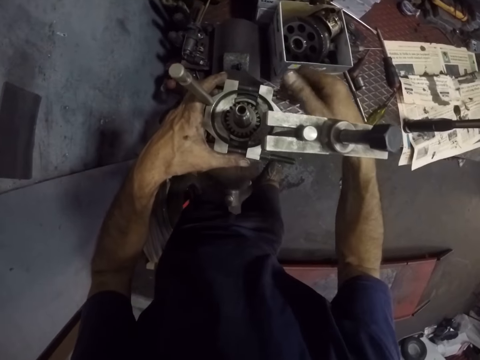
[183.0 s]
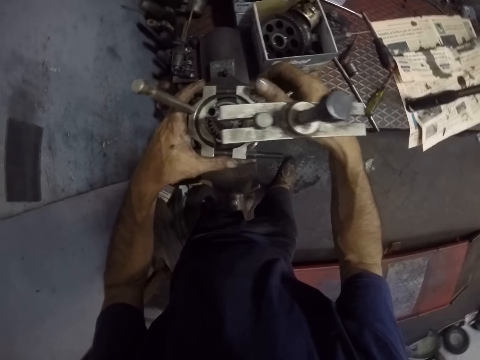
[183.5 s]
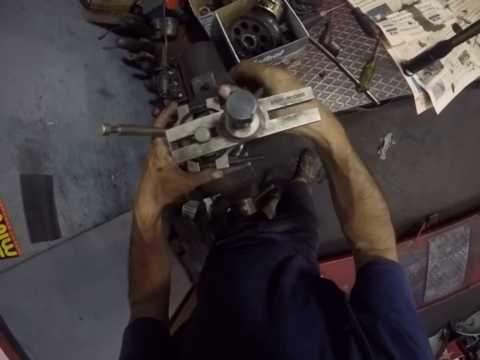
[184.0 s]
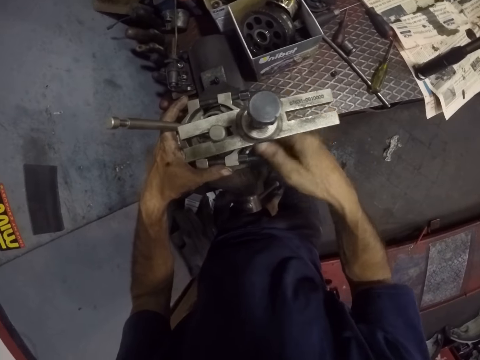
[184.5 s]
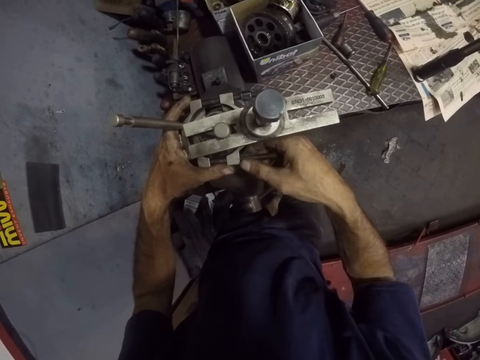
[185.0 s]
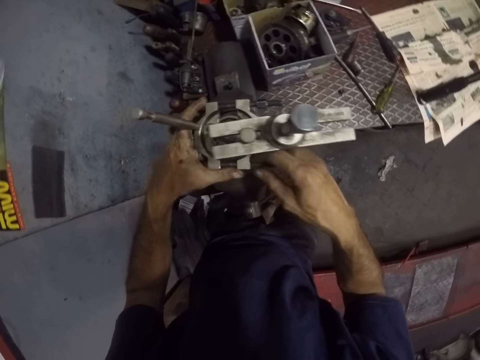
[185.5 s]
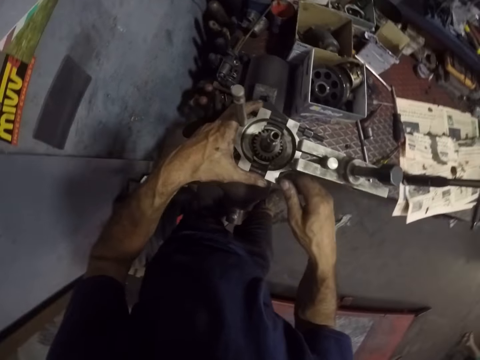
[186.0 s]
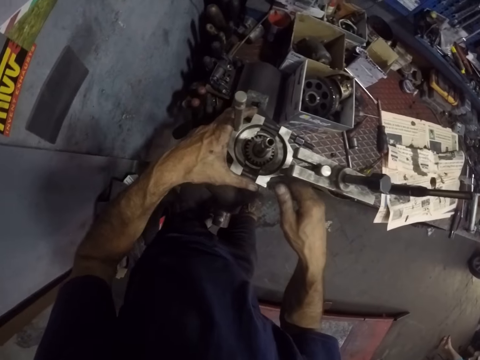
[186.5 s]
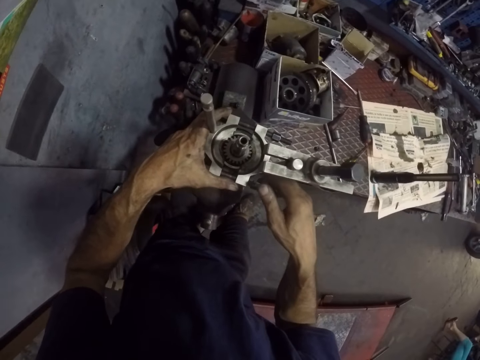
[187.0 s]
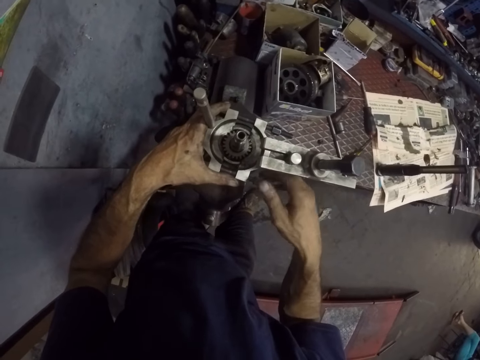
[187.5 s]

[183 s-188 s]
The camera wearer tightens the puller kit against the part of the machine with both hands.

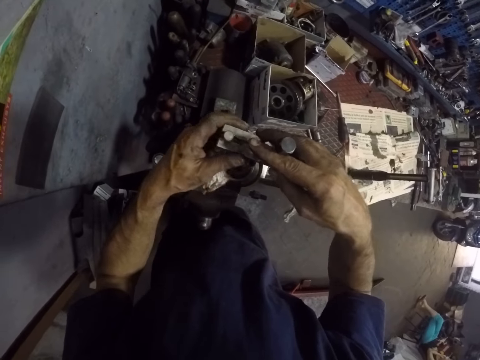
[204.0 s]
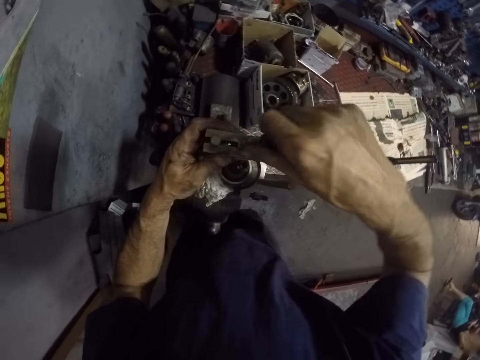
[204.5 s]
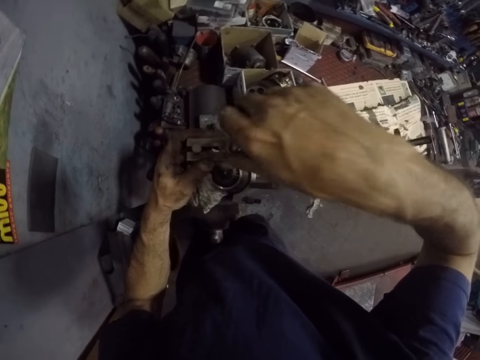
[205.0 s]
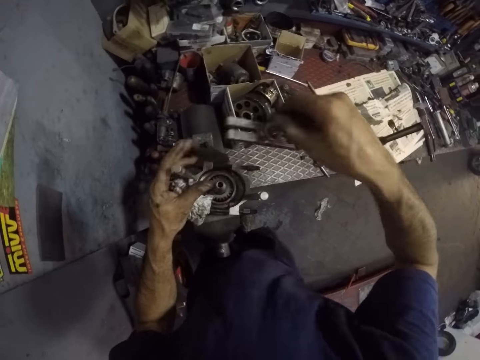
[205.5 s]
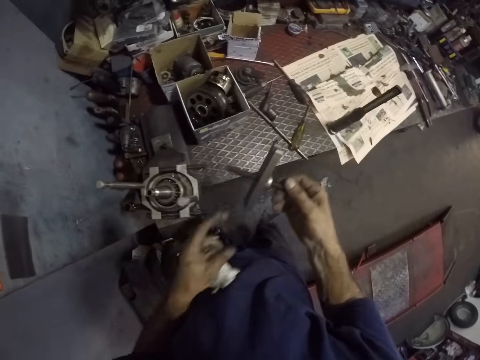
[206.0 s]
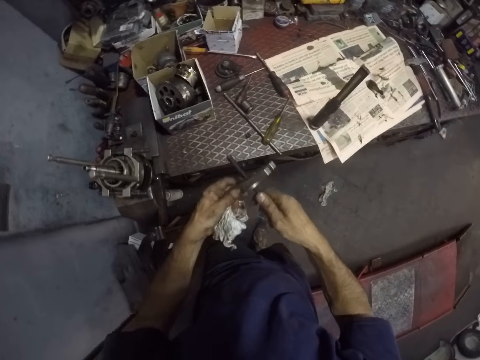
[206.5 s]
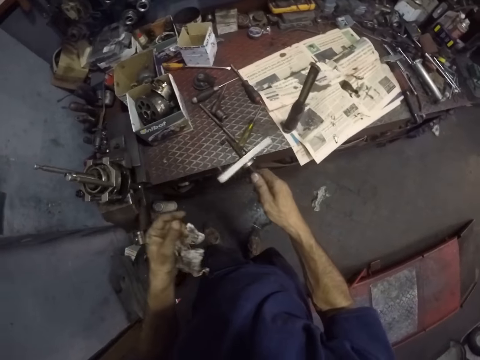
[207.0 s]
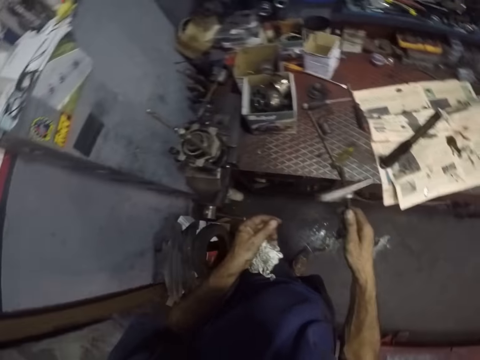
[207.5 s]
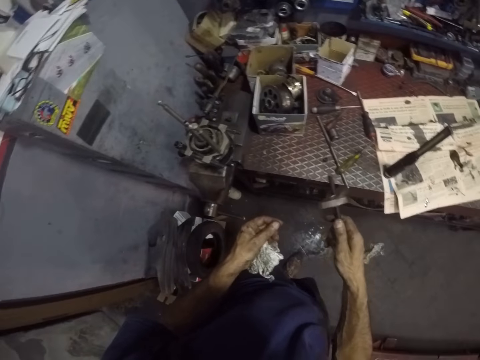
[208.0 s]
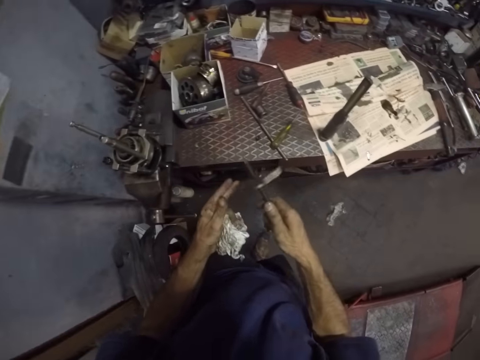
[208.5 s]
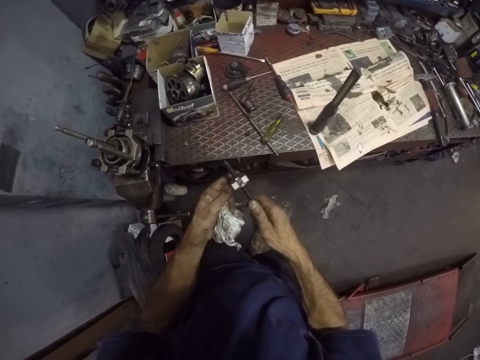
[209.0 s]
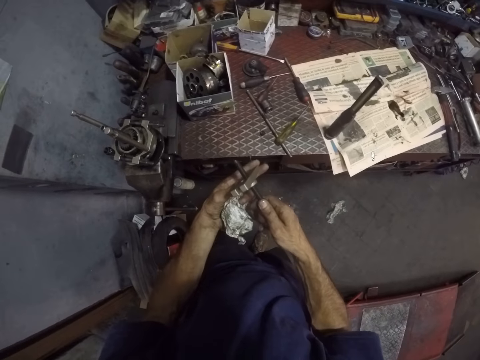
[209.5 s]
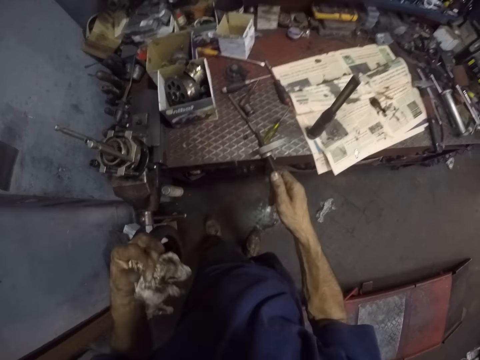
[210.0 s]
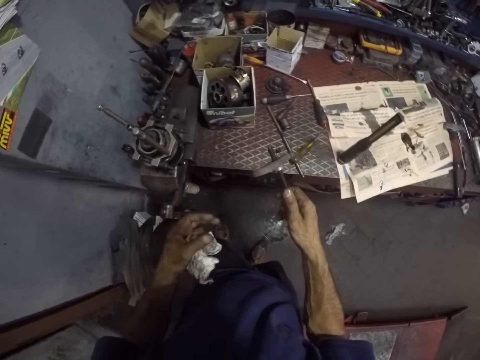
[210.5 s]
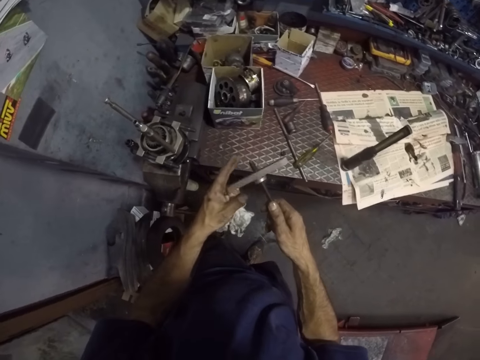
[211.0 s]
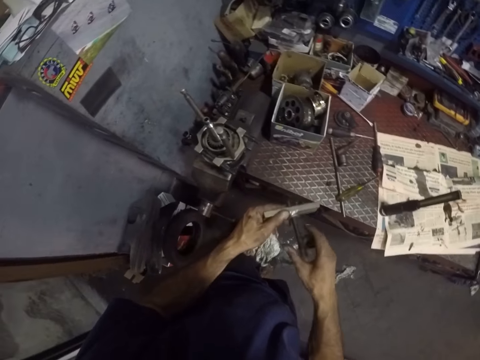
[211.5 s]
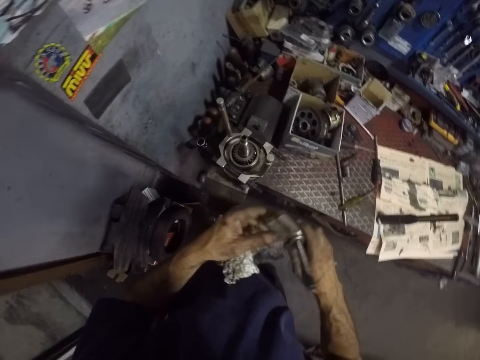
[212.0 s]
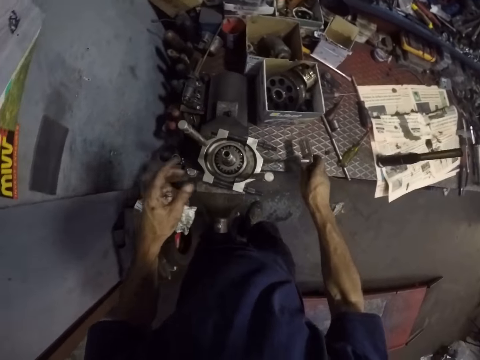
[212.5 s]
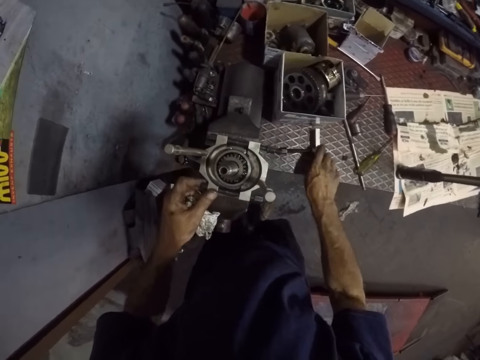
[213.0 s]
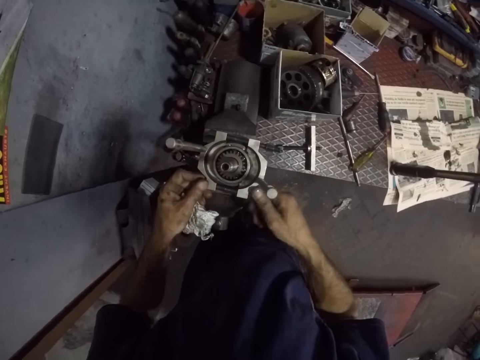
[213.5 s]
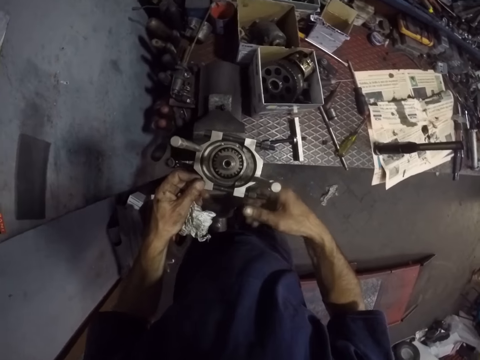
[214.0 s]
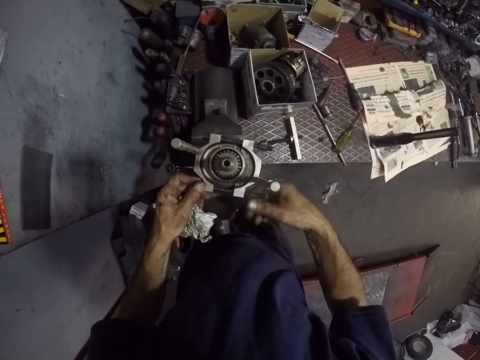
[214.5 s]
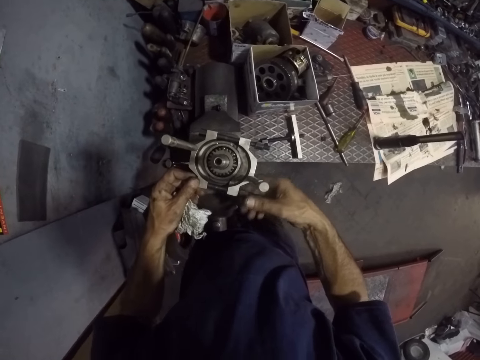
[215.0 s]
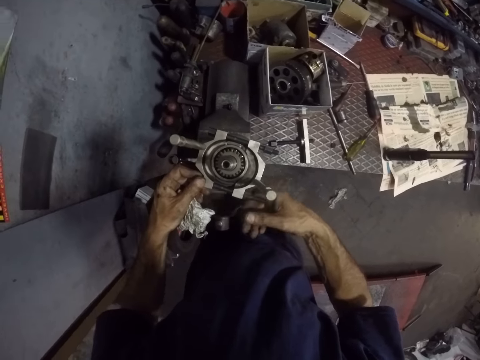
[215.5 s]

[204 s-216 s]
The camera wearer removes the head of the puller kit with a bolt with the right hand. They spin something from the bolt. They drop the head of the puller kit and the bolt on the work bench with the right hand. They tighten the puller kit against the part of the machine with both hands. They tie a bolt.

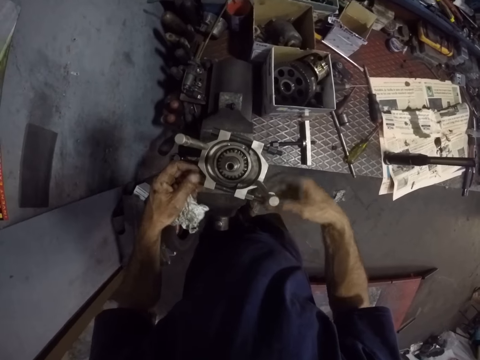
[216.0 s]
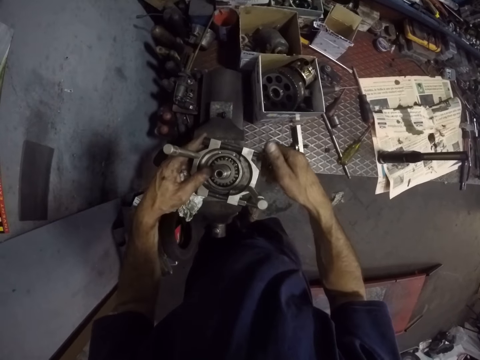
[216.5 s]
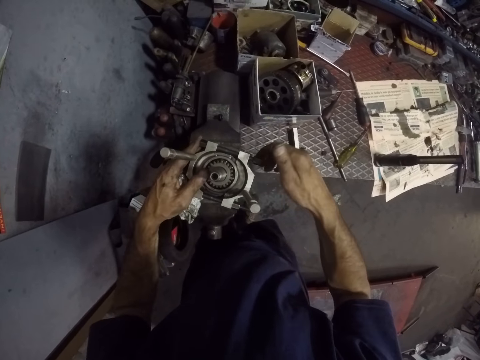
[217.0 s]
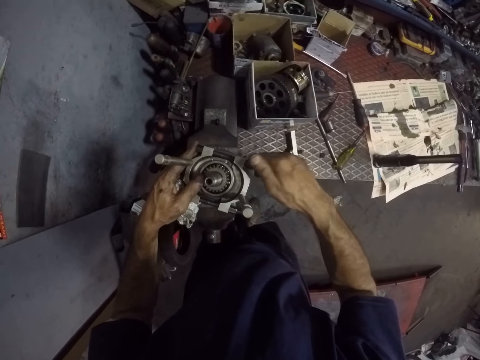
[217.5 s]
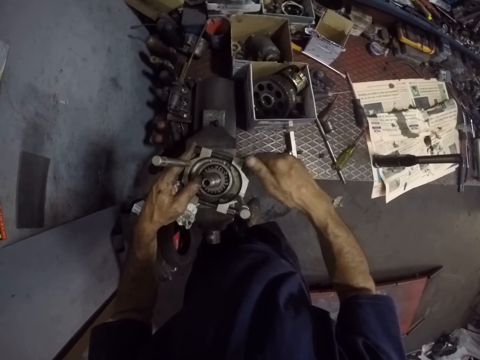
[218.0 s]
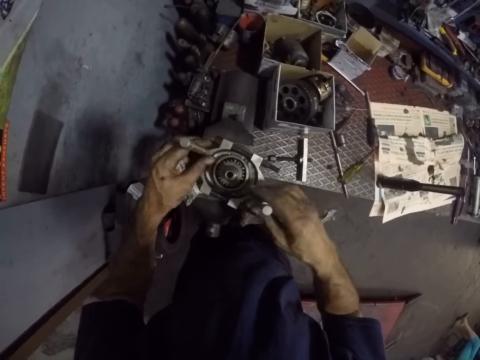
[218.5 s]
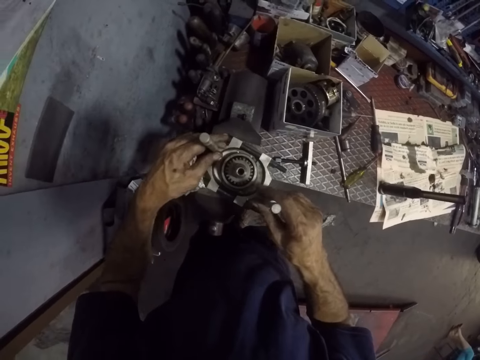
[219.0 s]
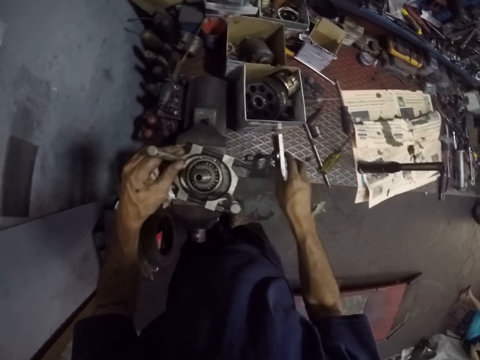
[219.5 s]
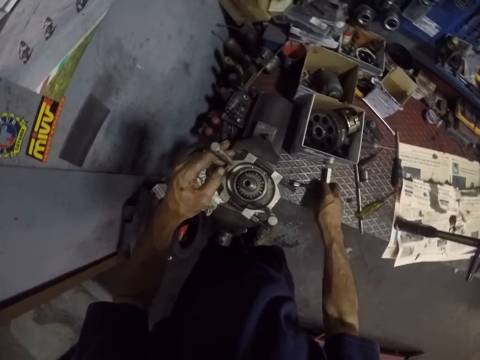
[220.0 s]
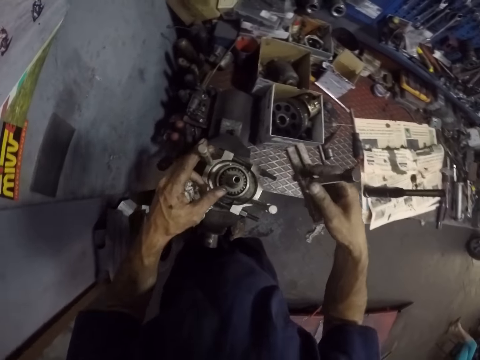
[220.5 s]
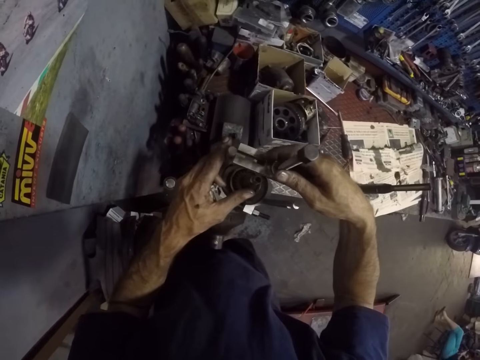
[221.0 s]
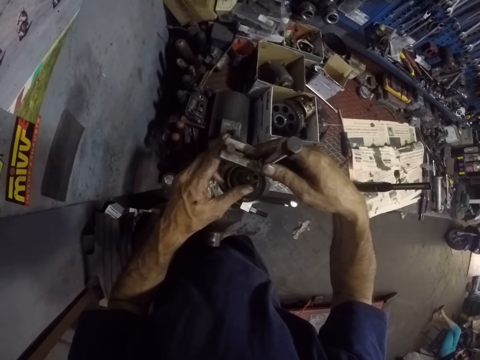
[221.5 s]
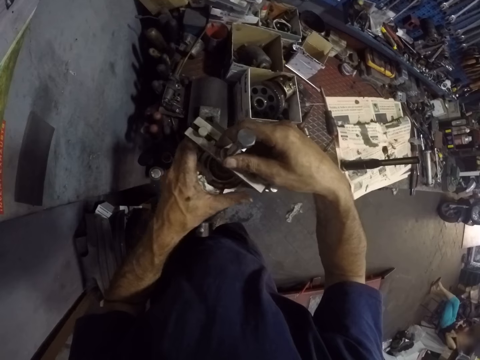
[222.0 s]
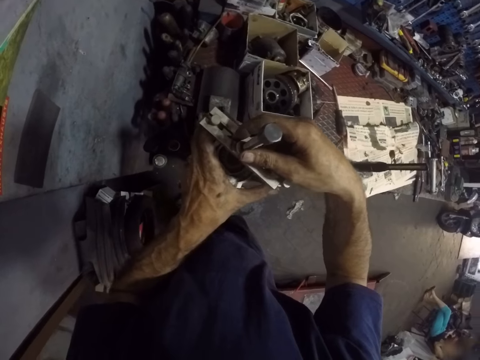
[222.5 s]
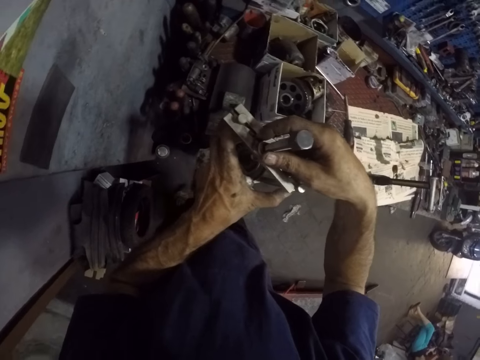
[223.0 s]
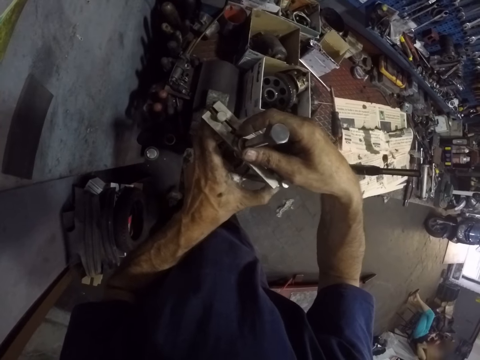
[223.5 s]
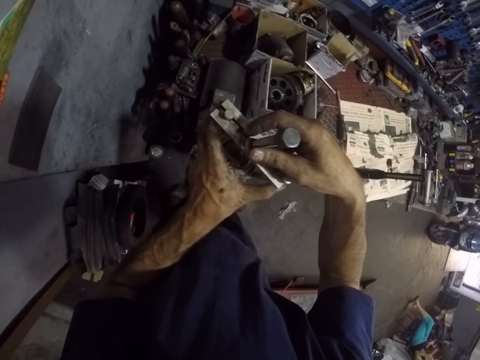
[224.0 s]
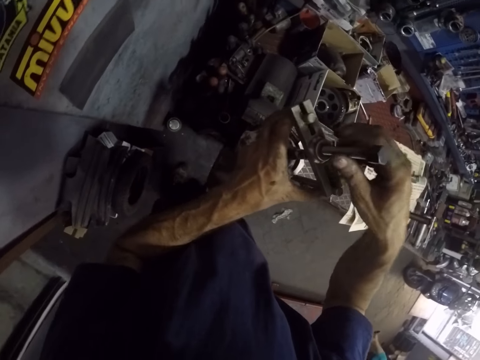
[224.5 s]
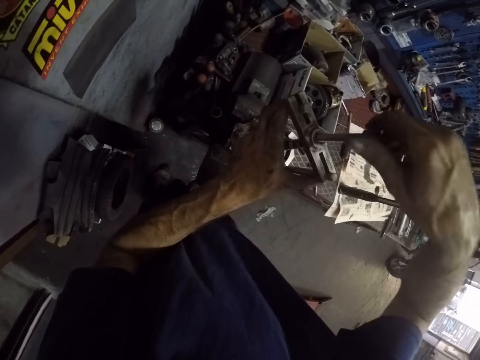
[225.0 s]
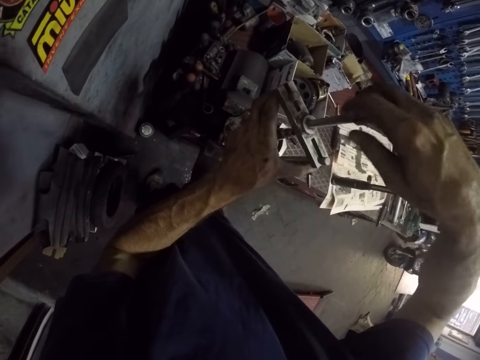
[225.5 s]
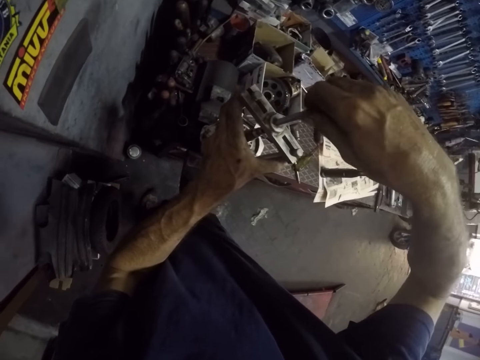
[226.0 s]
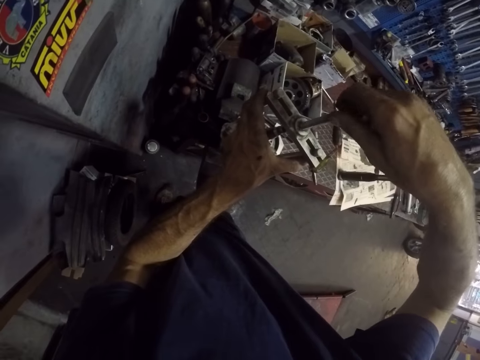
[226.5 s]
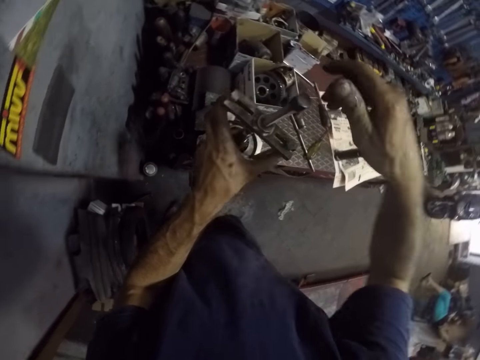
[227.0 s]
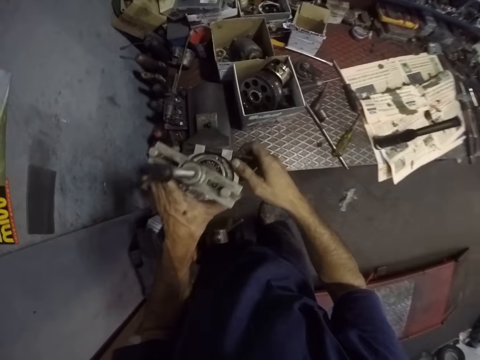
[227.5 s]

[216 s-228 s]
The camera wearer ties another bolt. They hold the engine. They pick the head of the puller kit and a bolt from the work bench with the right hand. They tie the bolt. They tighten the head of the puller kit with the right hand.
